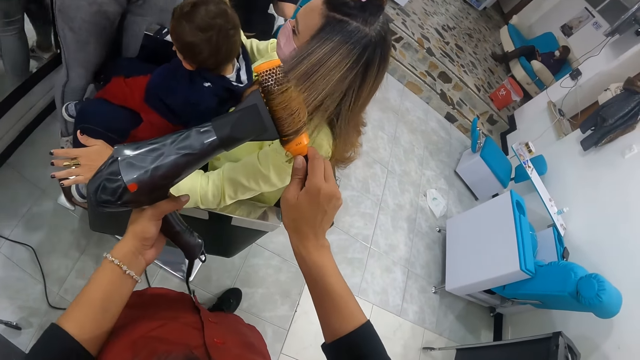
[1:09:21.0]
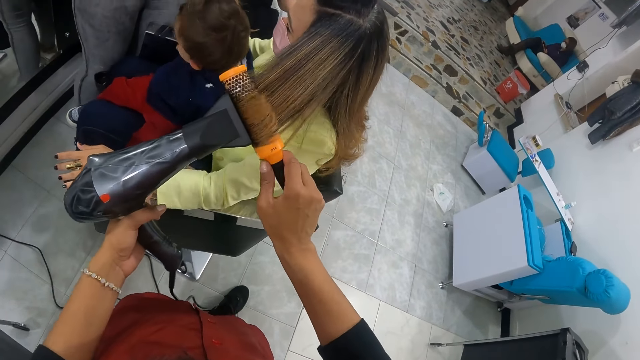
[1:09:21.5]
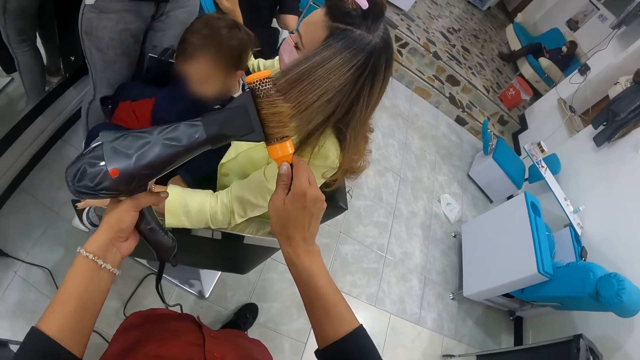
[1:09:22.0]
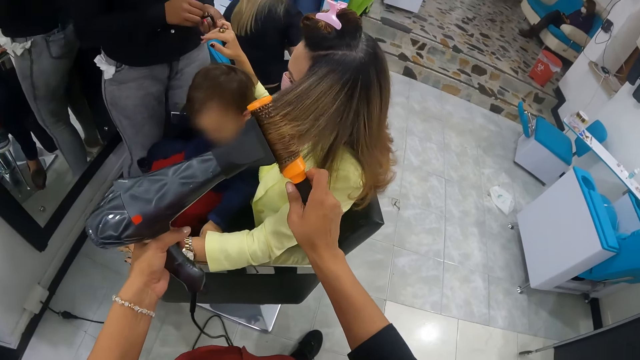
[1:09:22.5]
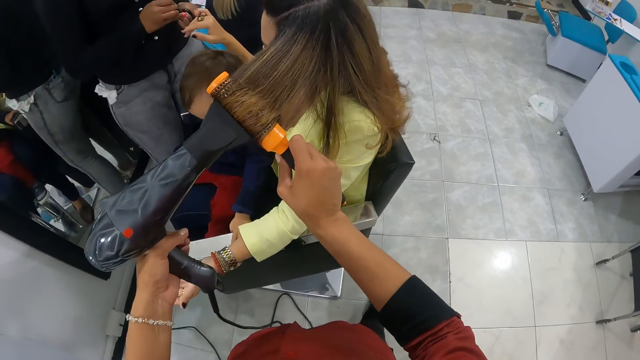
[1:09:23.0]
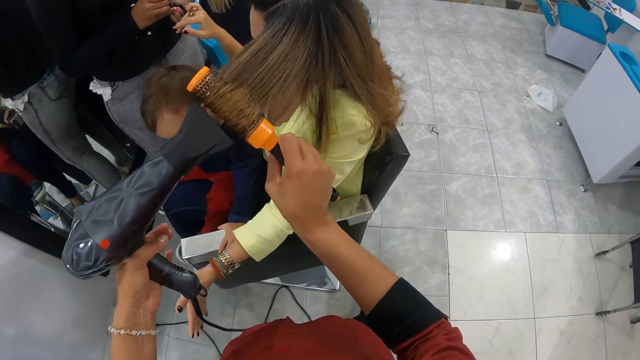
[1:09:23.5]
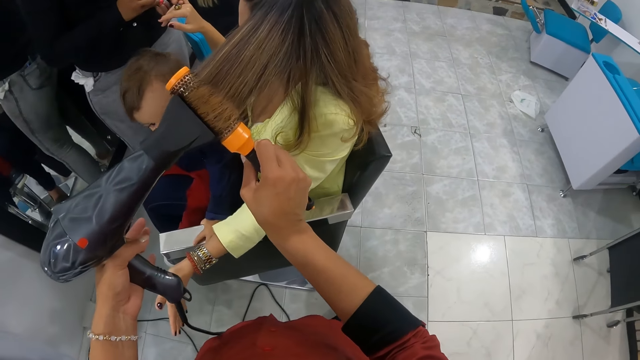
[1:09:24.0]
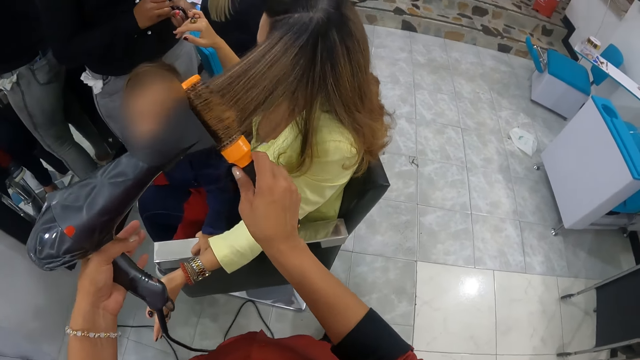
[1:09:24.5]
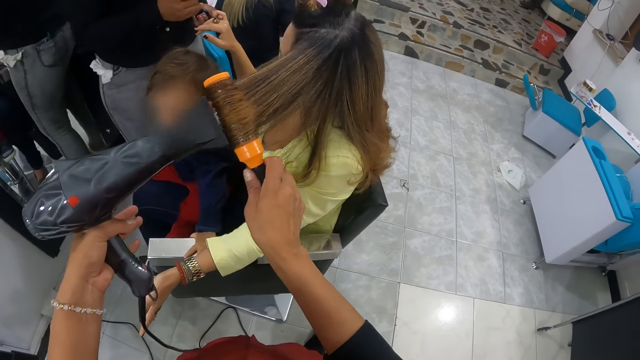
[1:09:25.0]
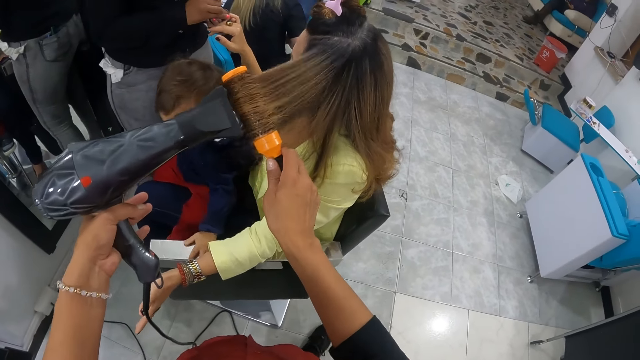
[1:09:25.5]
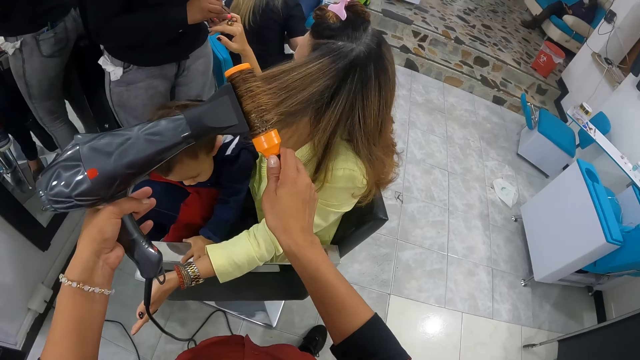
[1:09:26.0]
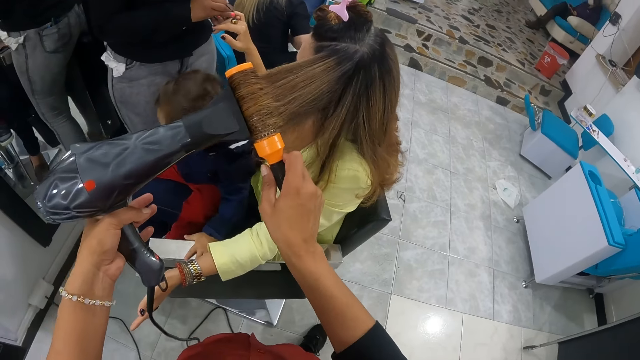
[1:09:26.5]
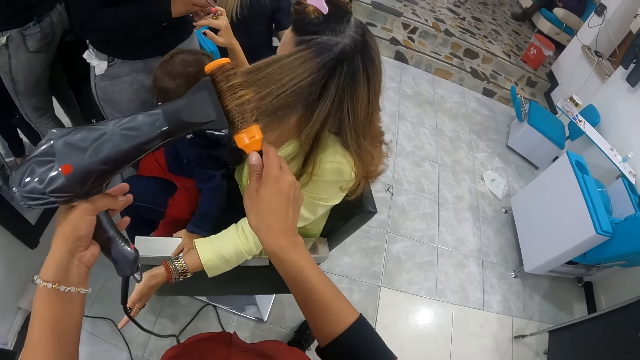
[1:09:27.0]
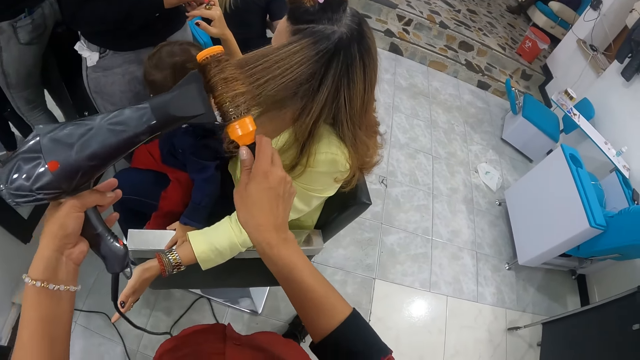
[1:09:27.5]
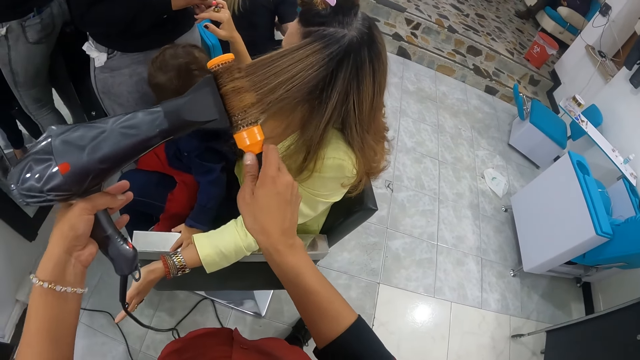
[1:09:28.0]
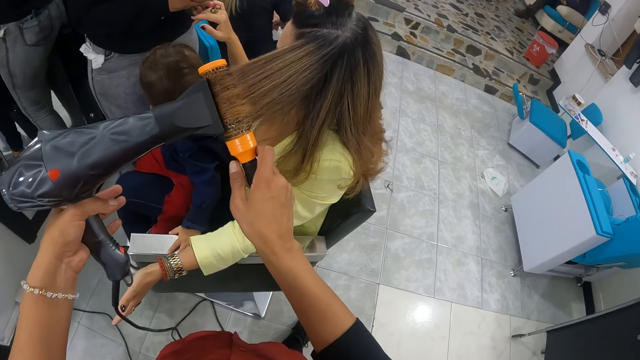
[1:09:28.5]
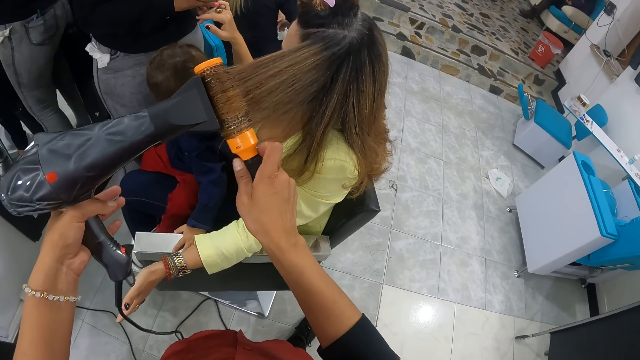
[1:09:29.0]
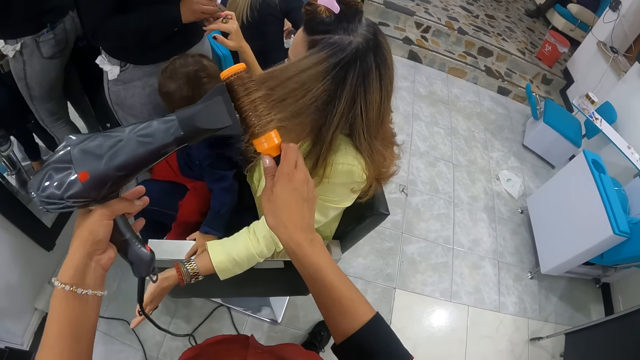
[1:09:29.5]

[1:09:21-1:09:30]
The camera wearer rolls a woman's hair with the hair brush straightener in her right hand. She rolls the woman's hair with the hair brush straightener in her right hand again. Another woman paints the first woman's right hand with a nail polish brush in her right hand.

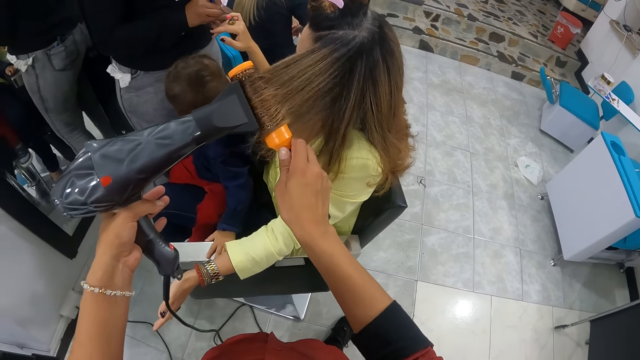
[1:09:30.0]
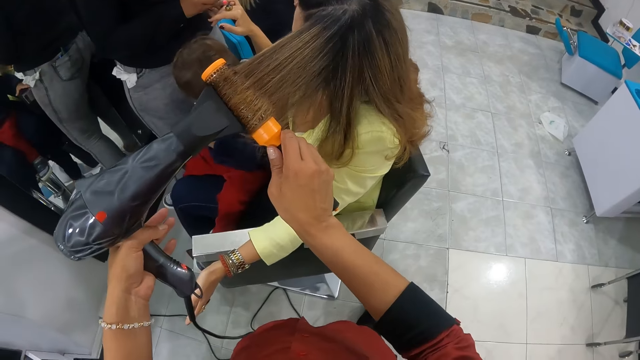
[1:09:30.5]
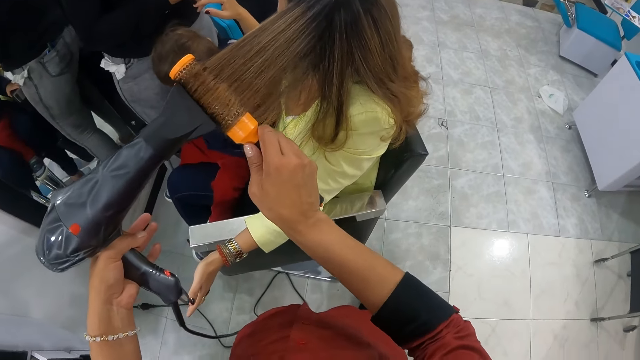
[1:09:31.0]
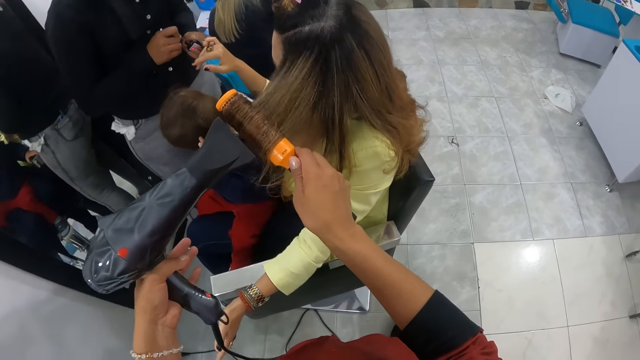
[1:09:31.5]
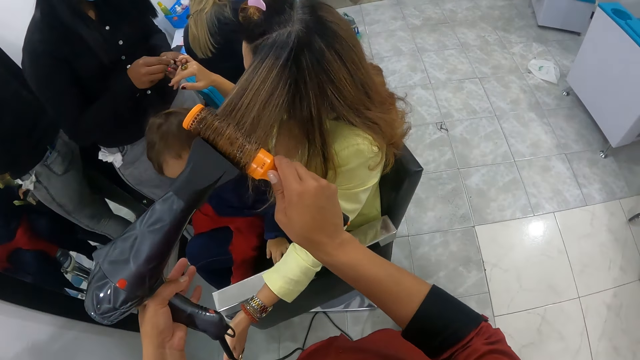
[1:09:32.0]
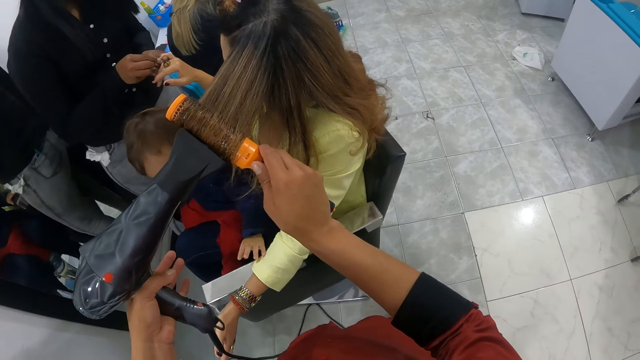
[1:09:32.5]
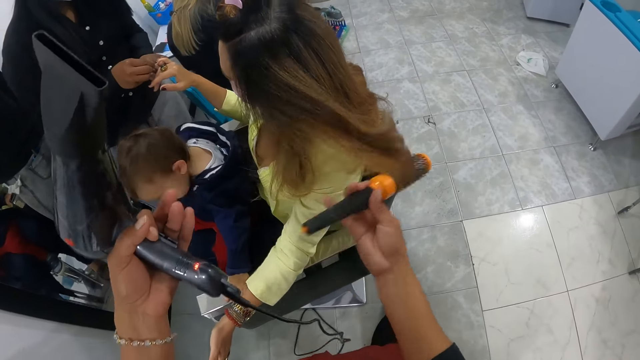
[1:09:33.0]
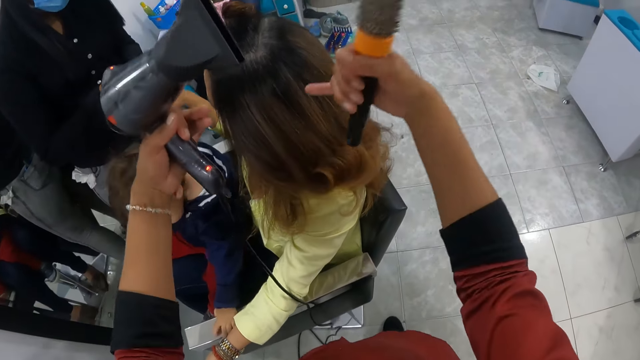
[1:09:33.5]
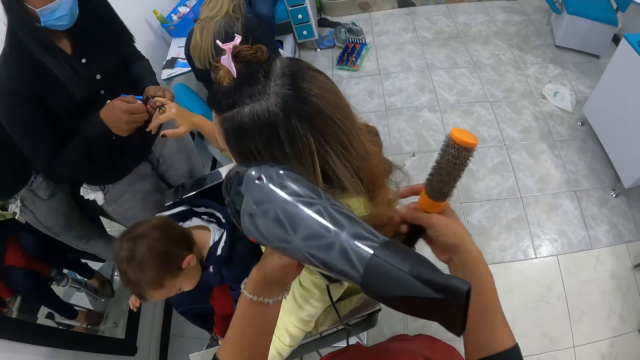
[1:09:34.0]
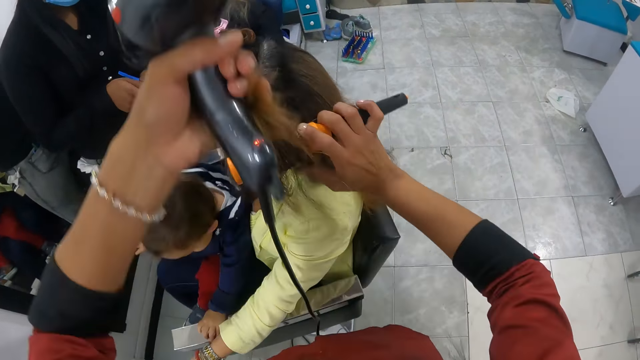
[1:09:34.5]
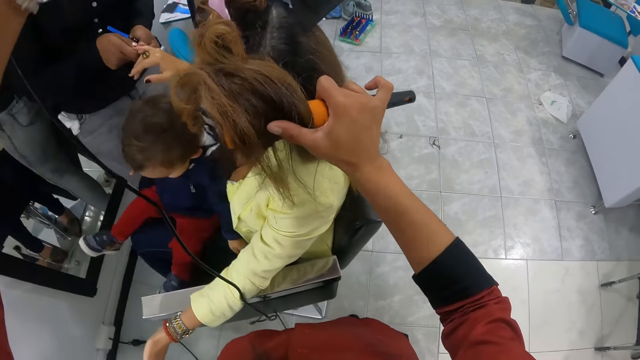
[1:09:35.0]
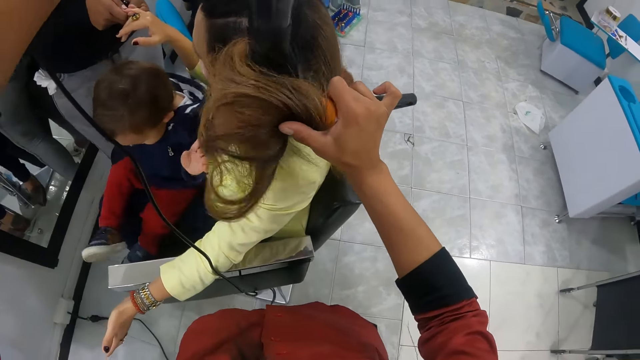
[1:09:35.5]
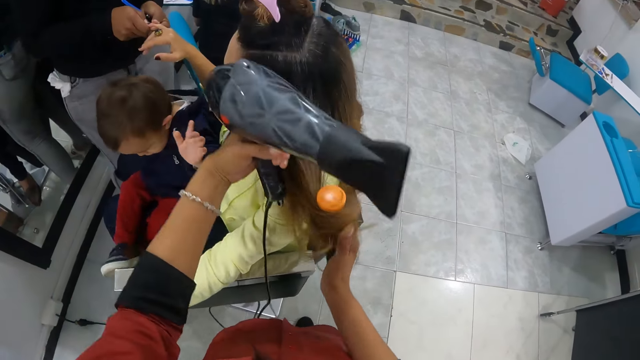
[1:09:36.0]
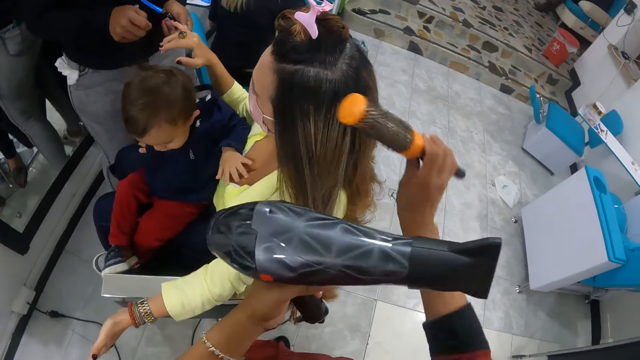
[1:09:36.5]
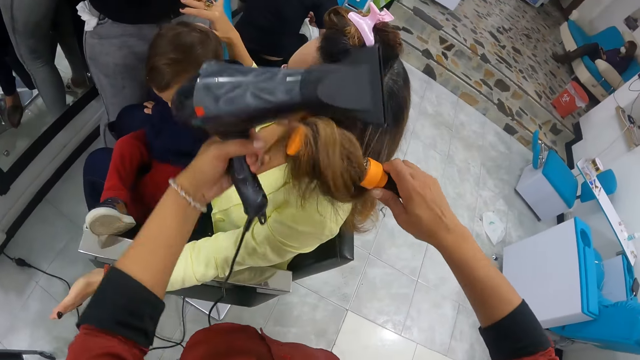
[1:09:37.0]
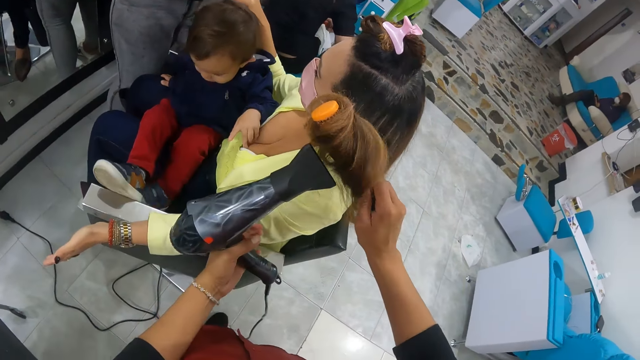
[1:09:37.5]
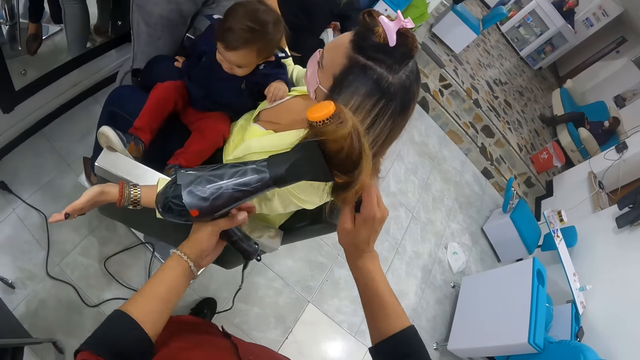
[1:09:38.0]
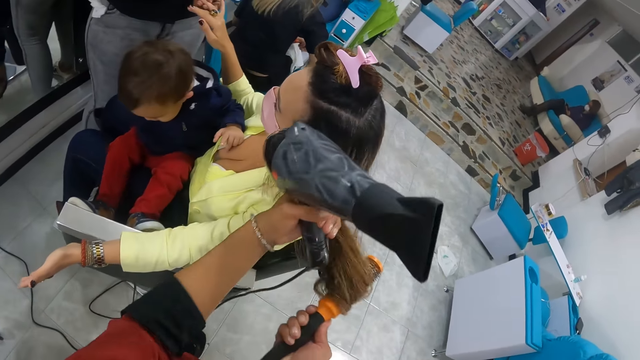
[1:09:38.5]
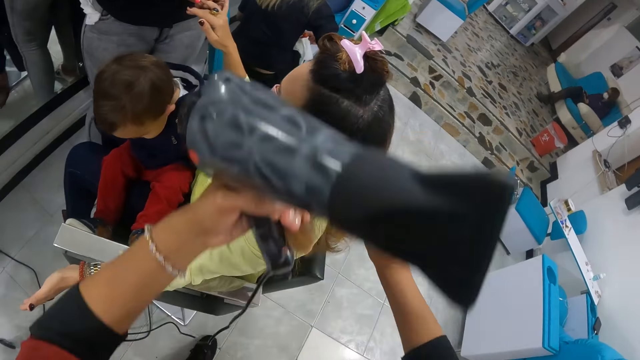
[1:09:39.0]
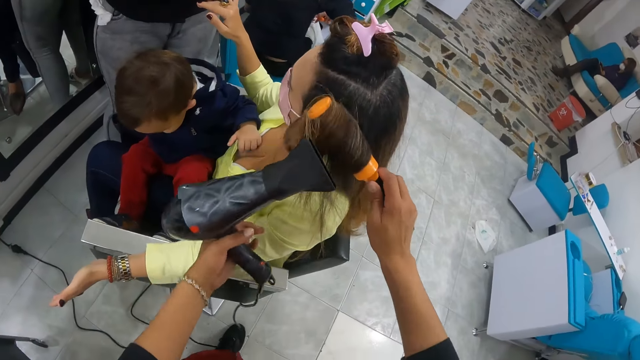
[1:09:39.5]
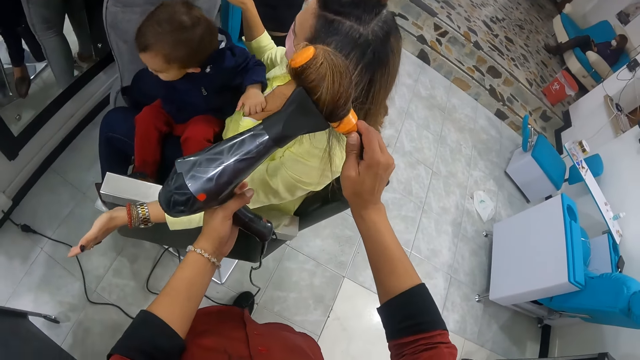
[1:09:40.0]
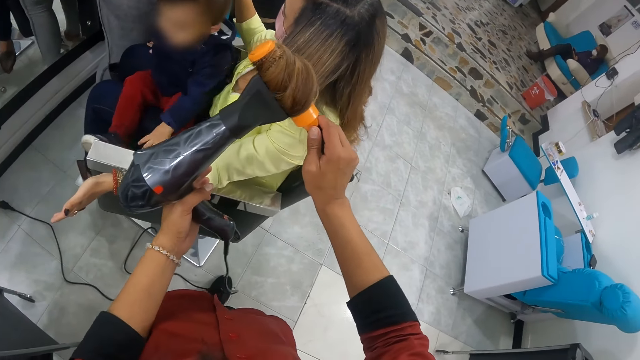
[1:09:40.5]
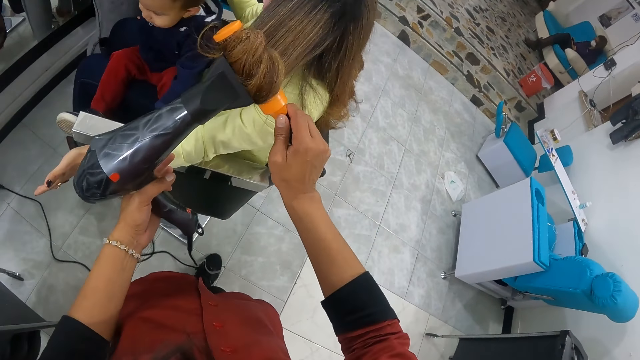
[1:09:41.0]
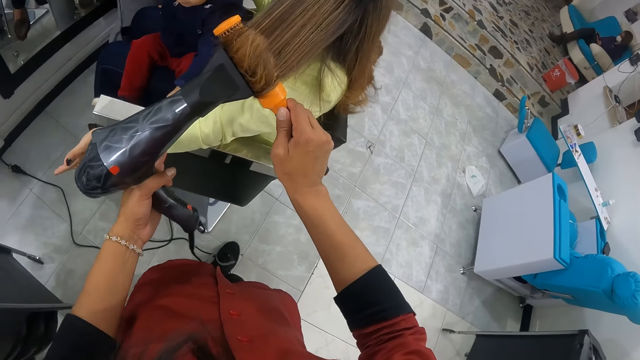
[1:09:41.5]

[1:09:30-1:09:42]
The baby touches his head with his left hand. The camera wearer removes the hair straightener brush from the woman's hair with her right hand. She raises the woman's hair with her hands. She places the hair brush straightener in her right hand on the woman's hair with her left hand. She drops the woman's hair on the hair brush straightener in her right hand with her left hand. She dries the woman with the hair dryer in her left hand. She straightens the woman's hair with the hair brush straightener in her right hand. She holds the woman's hair with her left hand. She removes the hair straightener brush from the woman's hair with her right hand. She places the hair brush straightener in her right hand on the woman's hair with her left hand. She rolls the woman's hair on the hair brush straightener in her right hand with her left hand. She dries the woman with the hair dryer in her left hand. She straightens the woman's hair with the hair brush straightener in her right hand. She holds the woman's hair with her left hand. She removes the hair straightener brush from the woman's hair with her right hand. She places the hair brush straightener in her right hand on the woman's hair with her left hand. She rolls the woman's hair on the hair brush straightener in her right hand with her left hand. She dries the woman with the hair dryer in her left hand. She straightens the woman's hair with the hair brush straightener in her right hand.
